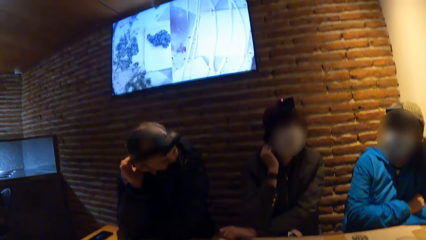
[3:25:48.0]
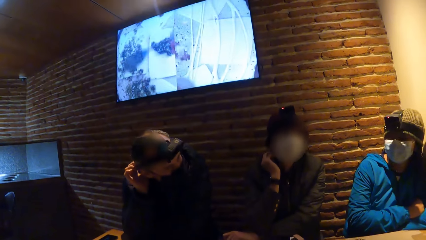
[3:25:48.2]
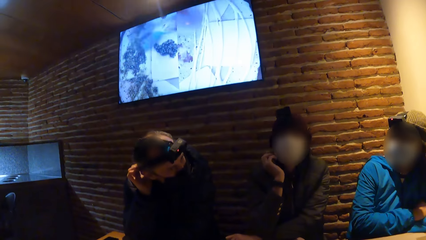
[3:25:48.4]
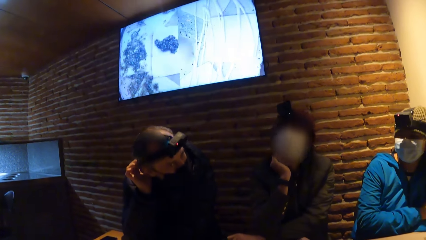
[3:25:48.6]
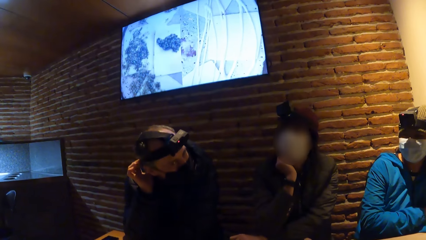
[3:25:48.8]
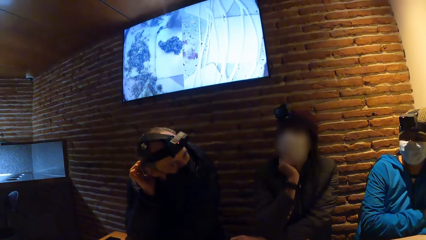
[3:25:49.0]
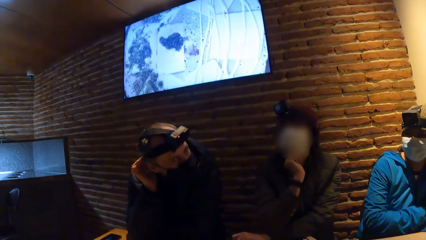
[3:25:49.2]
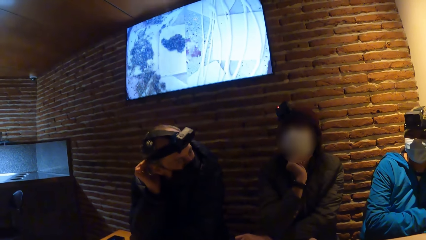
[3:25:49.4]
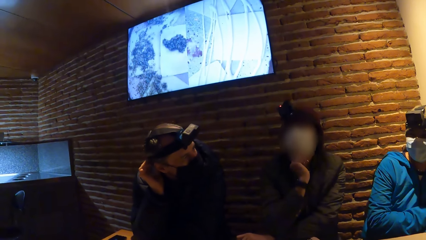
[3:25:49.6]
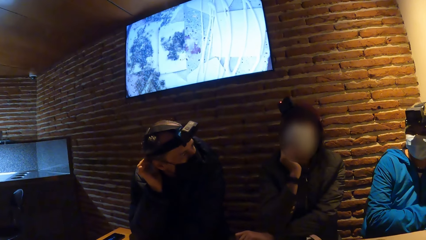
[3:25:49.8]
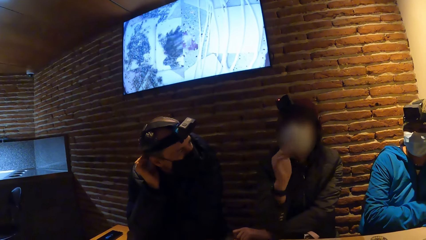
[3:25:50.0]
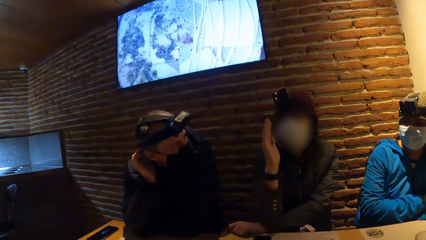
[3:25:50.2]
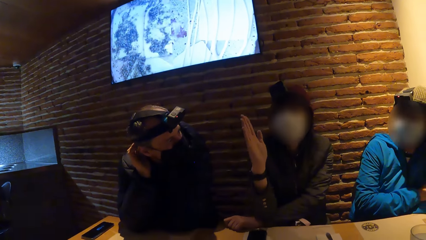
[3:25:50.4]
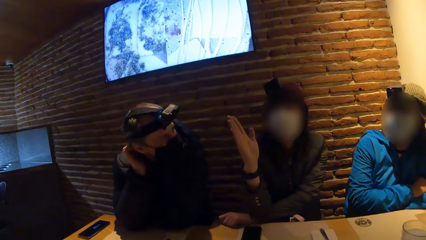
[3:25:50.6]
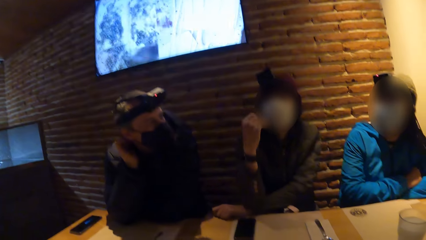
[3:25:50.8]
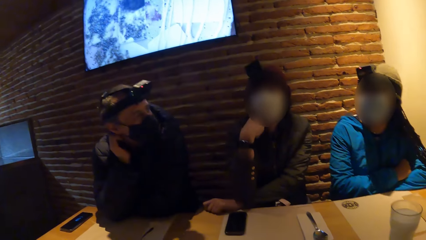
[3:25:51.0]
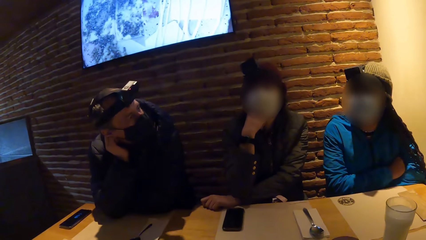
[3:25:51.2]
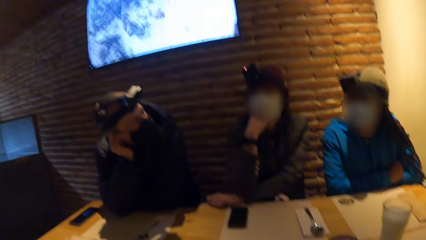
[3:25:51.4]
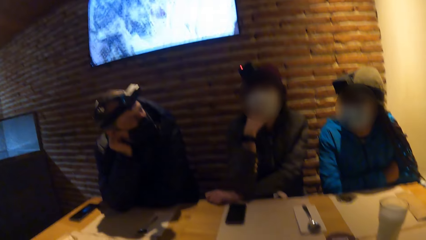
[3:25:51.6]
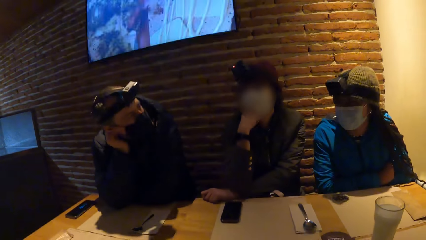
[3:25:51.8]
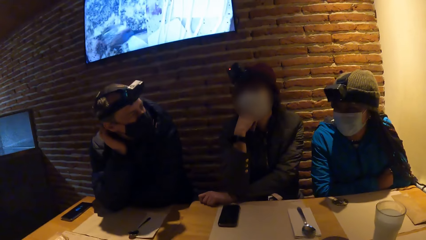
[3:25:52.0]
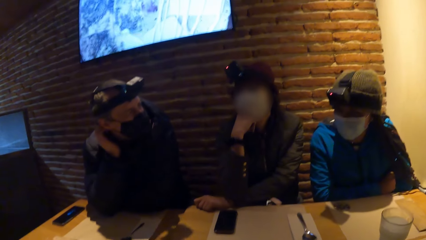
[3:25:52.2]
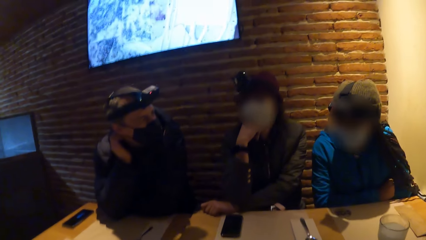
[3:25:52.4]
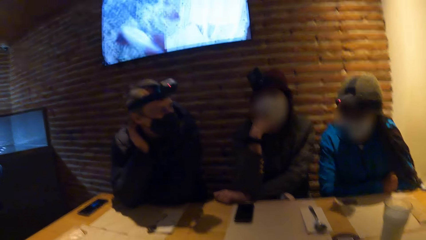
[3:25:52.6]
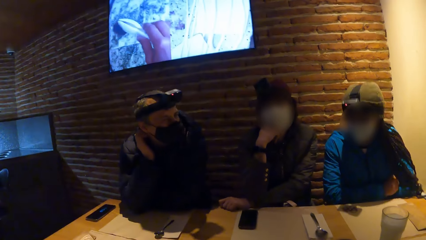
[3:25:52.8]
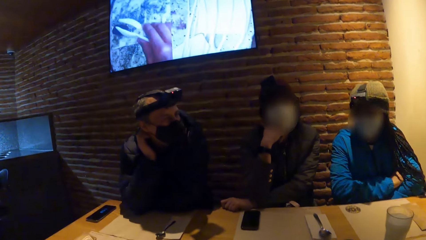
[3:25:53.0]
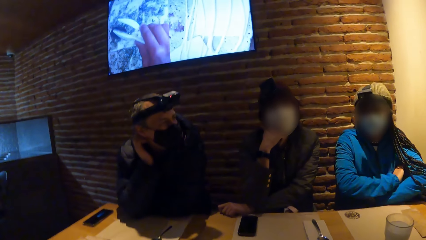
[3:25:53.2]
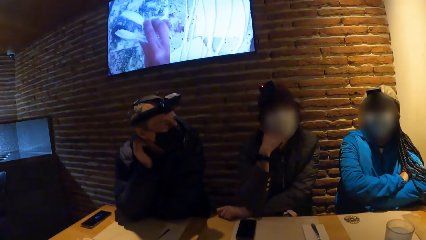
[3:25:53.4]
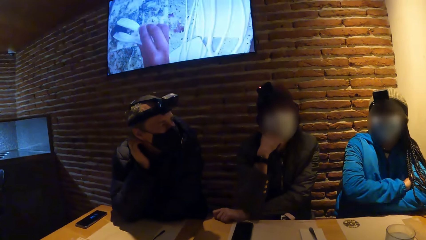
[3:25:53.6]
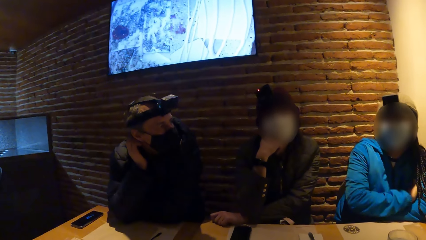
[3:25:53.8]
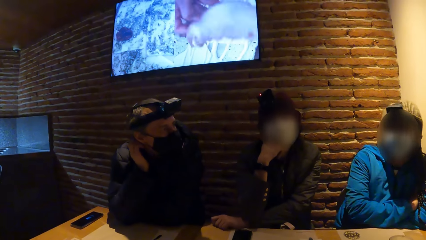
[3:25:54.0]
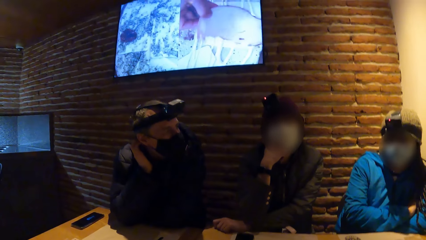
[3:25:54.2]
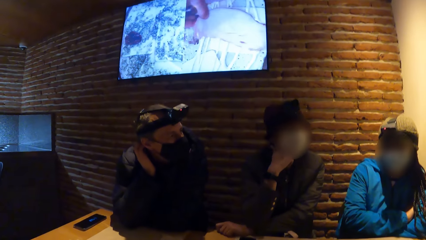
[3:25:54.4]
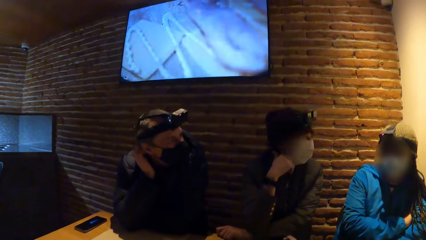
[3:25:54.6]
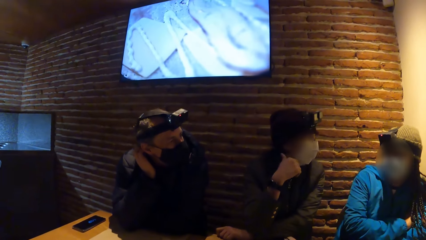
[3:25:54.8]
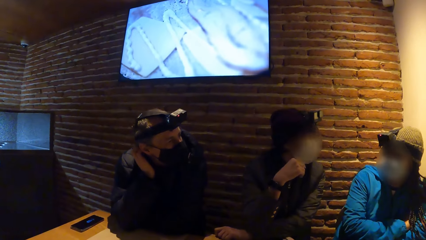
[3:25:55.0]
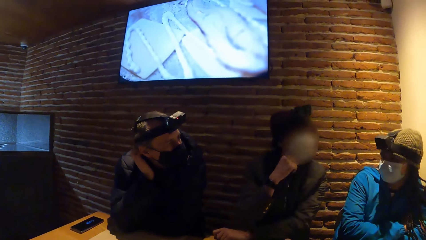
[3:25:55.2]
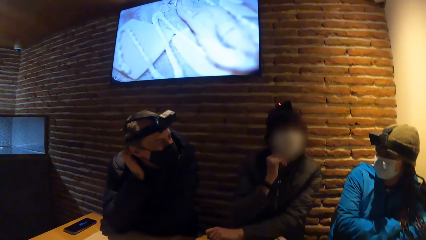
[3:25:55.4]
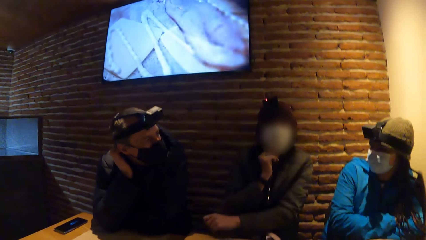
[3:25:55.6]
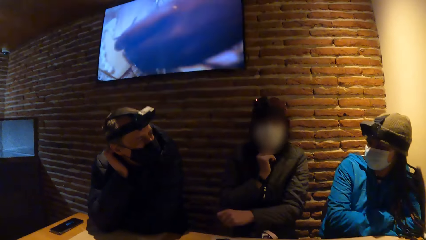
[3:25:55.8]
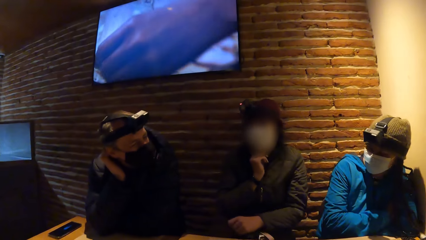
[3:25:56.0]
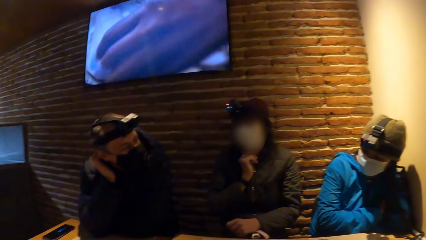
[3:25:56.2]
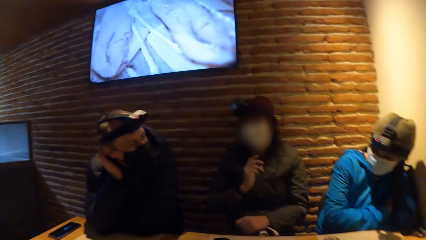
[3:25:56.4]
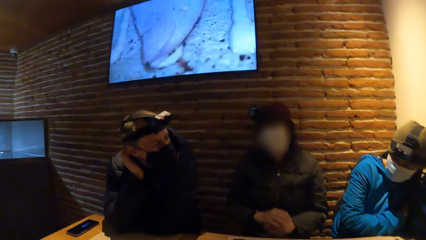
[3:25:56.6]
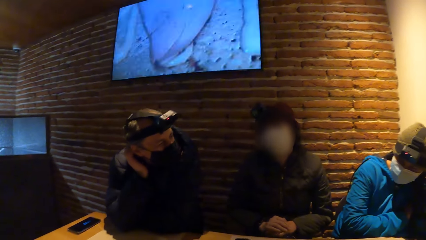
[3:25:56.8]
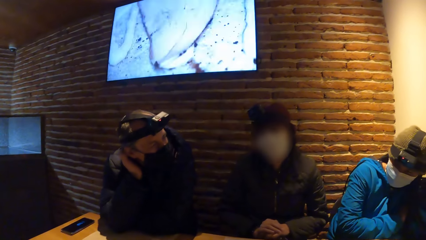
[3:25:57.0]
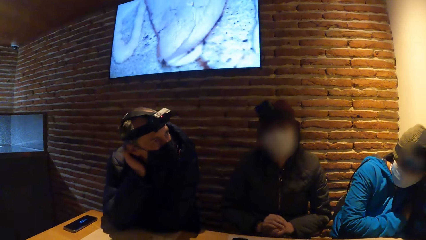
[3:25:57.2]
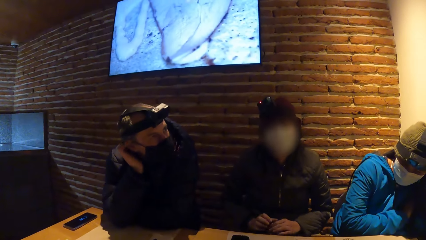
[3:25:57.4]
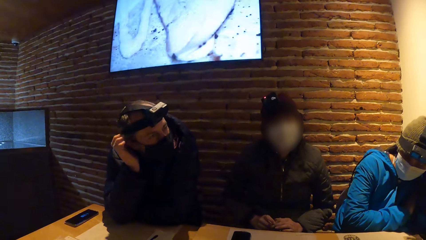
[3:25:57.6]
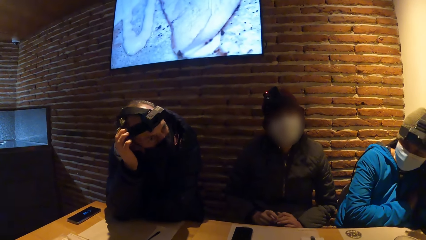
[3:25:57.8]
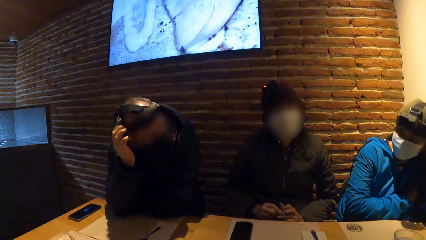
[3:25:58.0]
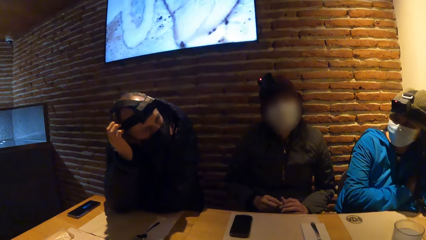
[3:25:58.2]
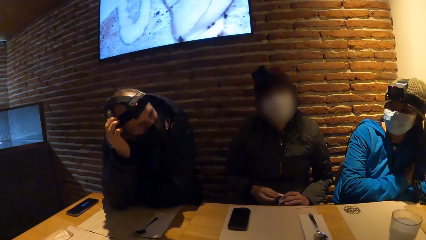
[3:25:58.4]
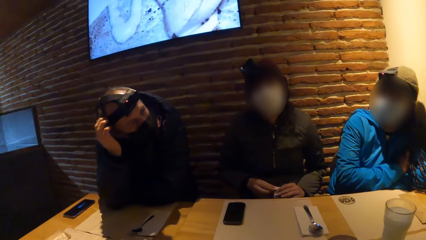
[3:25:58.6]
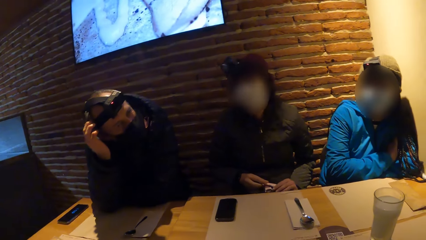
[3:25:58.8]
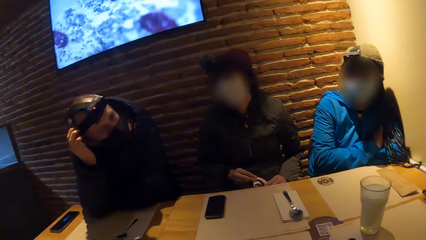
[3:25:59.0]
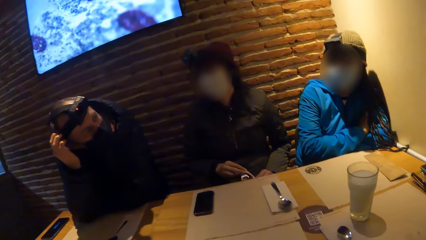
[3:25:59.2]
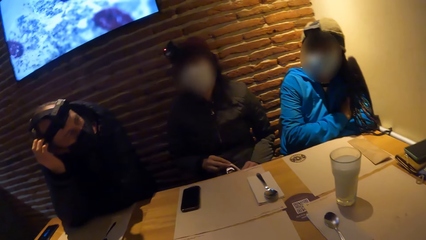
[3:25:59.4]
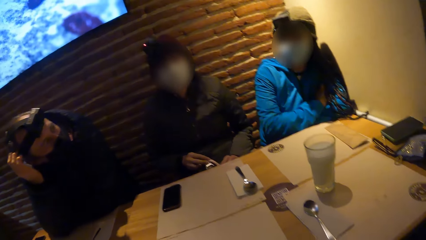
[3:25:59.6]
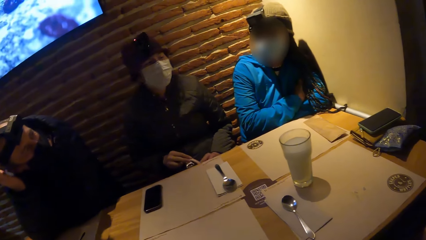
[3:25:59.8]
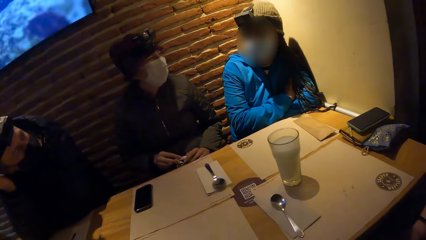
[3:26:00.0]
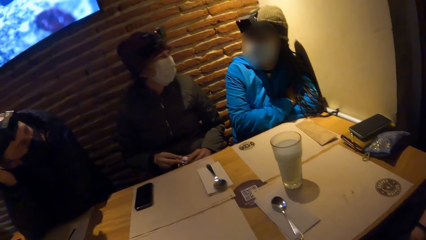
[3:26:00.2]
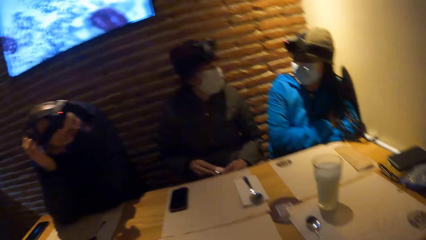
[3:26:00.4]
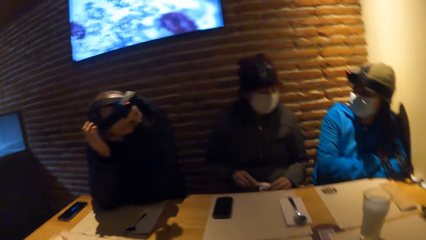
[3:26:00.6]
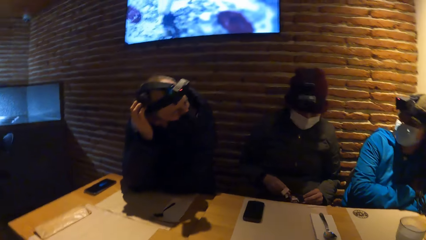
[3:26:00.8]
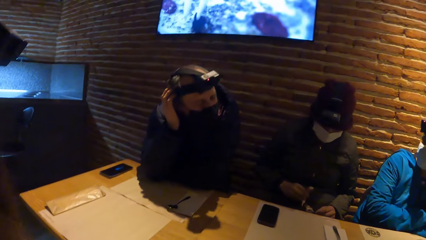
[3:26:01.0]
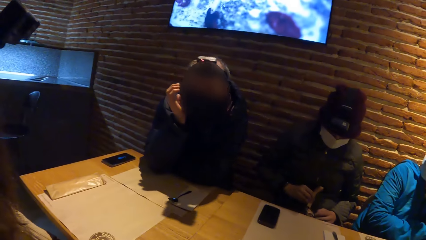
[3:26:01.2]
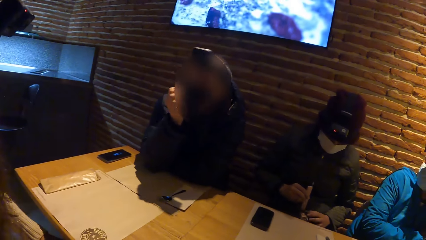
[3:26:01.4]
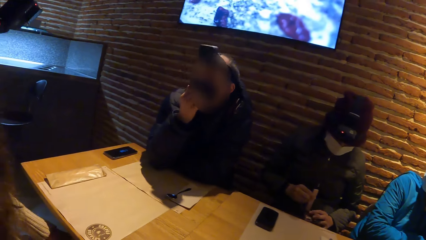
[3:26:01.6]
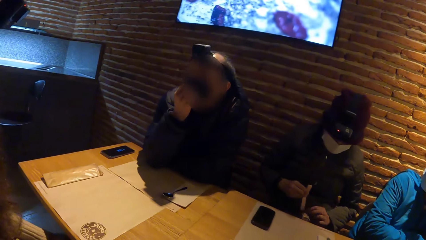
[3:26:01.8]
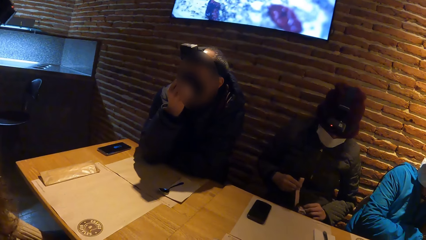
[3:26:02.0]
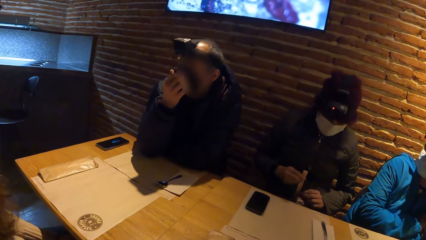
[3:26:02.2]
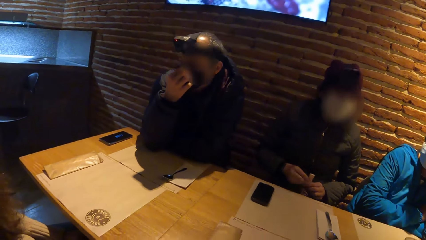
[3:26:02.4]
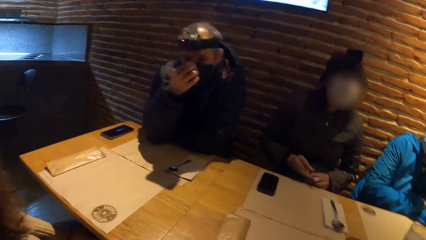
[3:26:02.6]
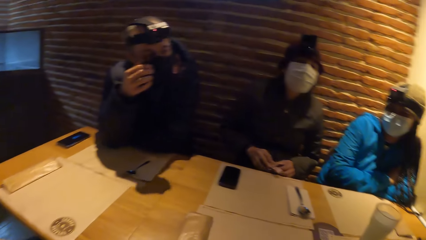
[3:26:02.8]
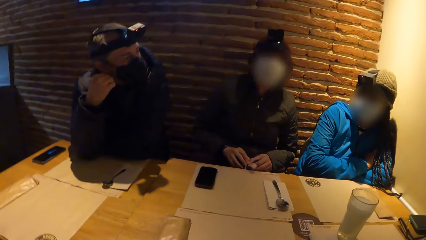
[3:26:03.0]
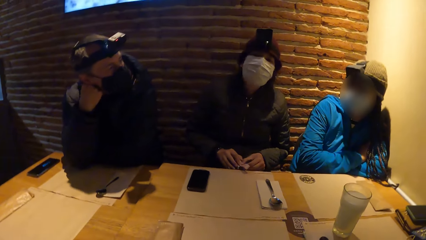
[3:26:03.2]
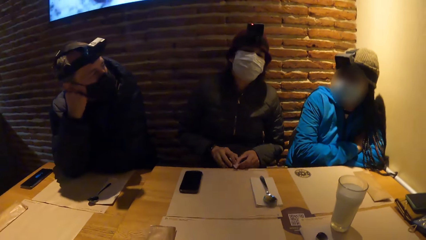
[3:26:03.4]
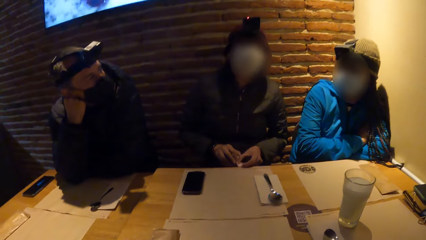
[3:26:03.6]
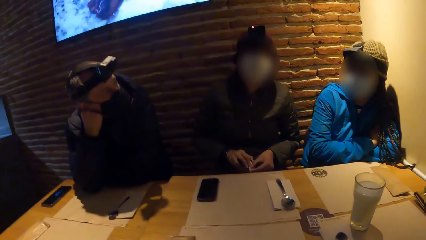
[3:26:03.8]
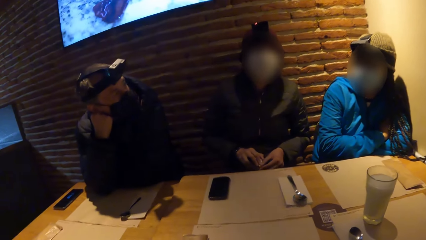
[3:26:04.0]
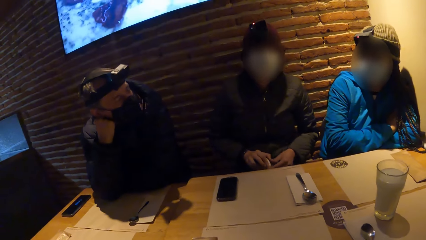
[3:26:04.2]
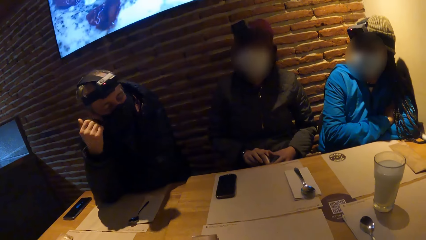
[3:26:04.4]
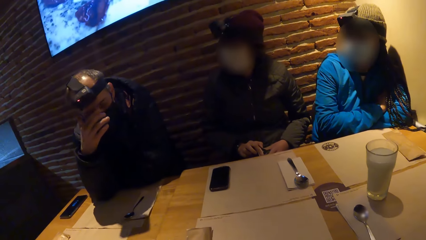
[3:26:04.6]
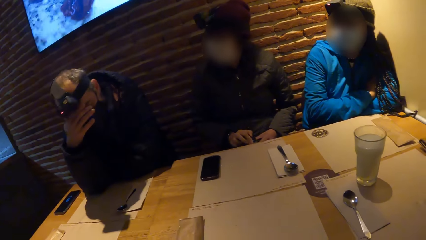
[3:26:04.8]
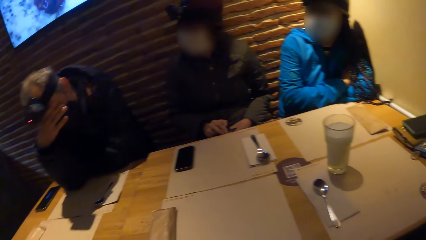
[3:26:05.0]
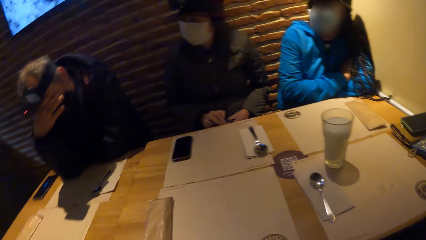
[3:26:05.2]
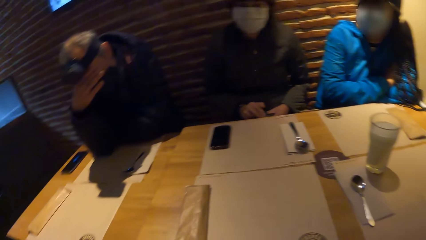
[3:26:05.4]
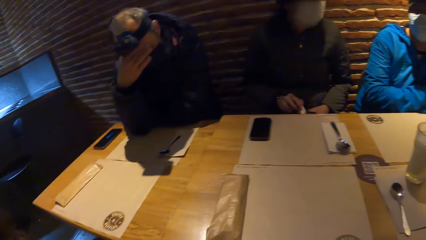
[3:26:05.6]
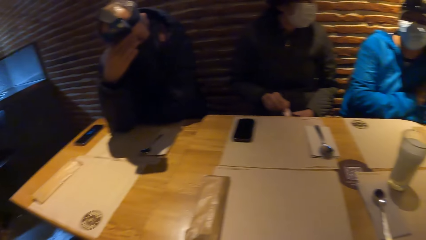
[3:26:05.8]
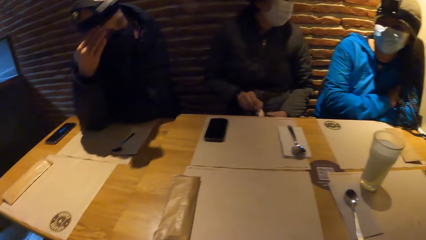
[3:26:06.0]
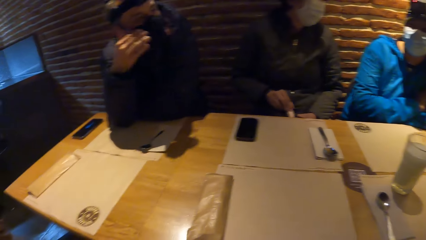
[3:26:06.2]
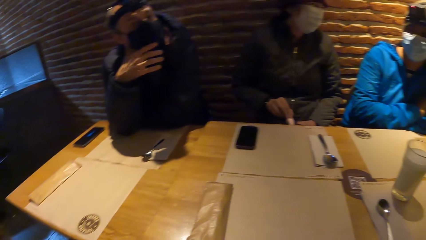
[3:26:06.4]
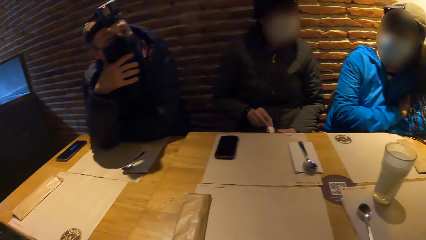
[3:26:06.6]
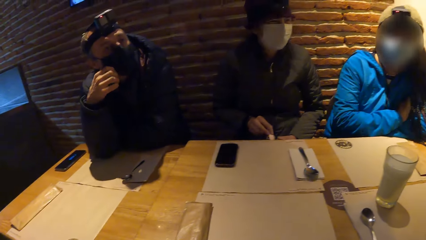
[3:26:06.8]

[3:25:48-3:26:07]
The woman interacts with the group of people. The woman plays with a bag strap on her legs with her hands. The woman engages the camera wearer.
